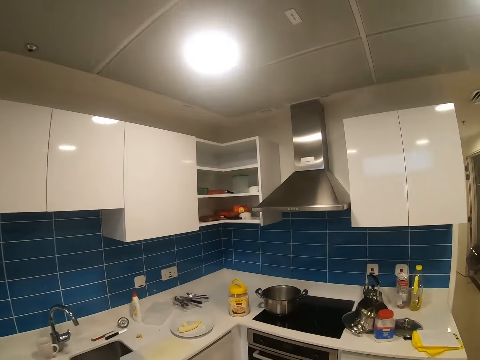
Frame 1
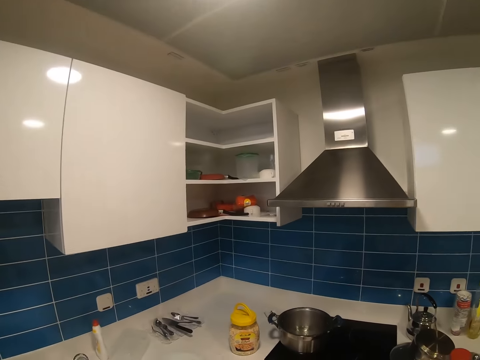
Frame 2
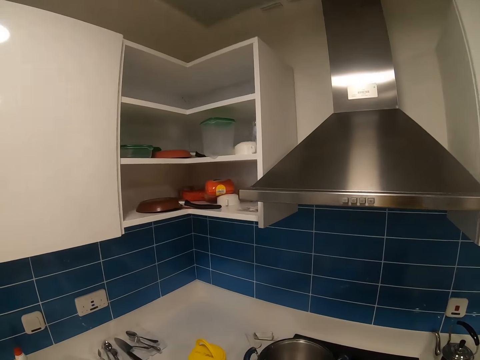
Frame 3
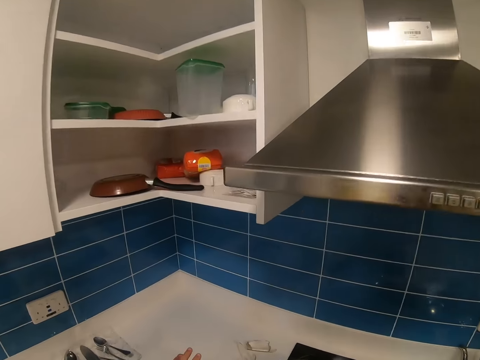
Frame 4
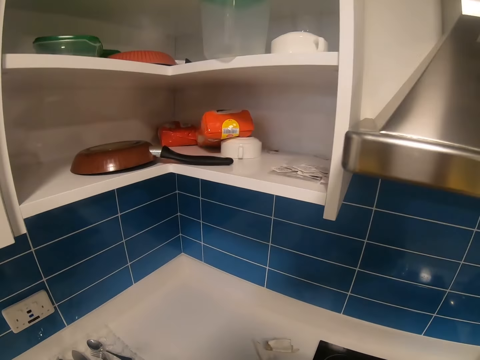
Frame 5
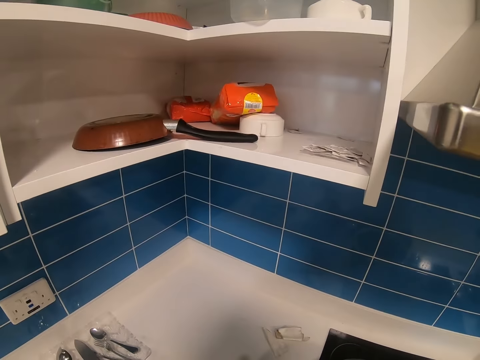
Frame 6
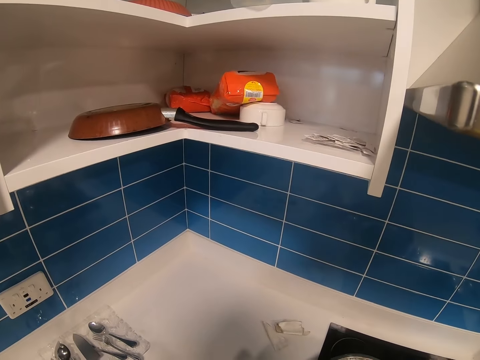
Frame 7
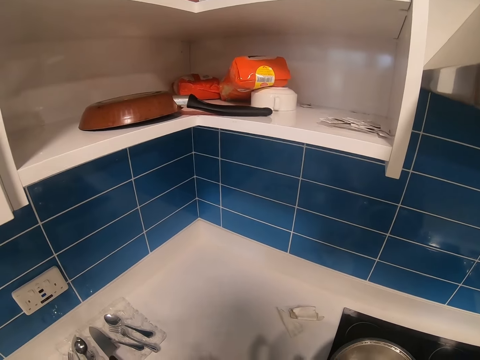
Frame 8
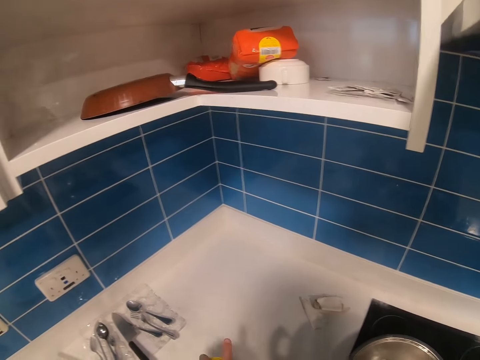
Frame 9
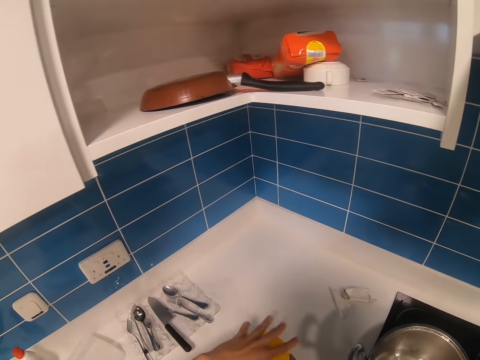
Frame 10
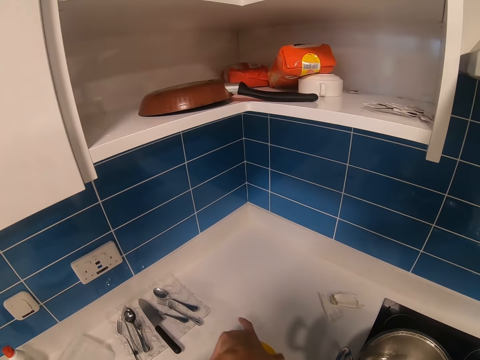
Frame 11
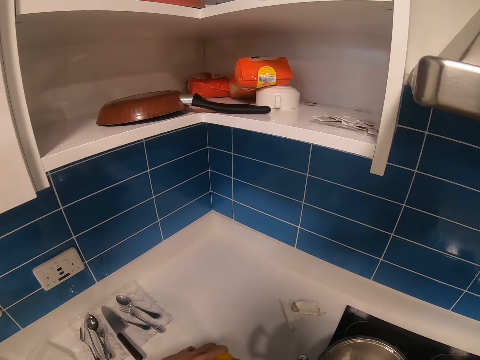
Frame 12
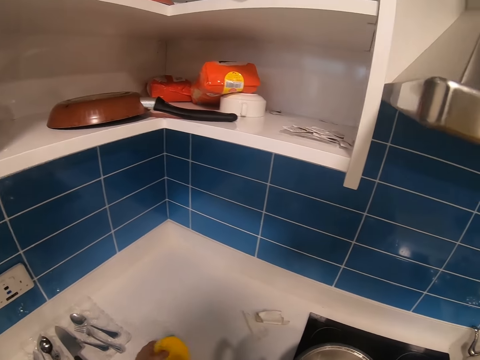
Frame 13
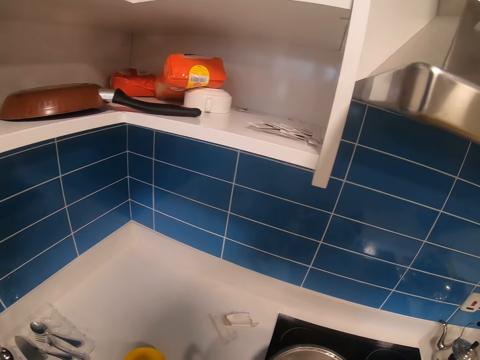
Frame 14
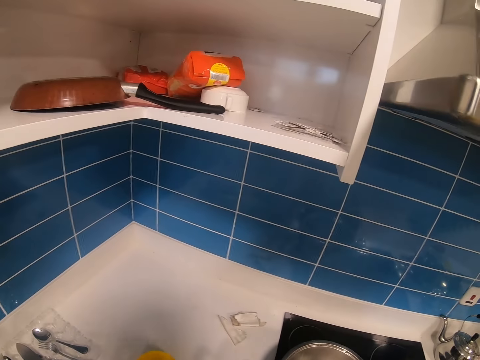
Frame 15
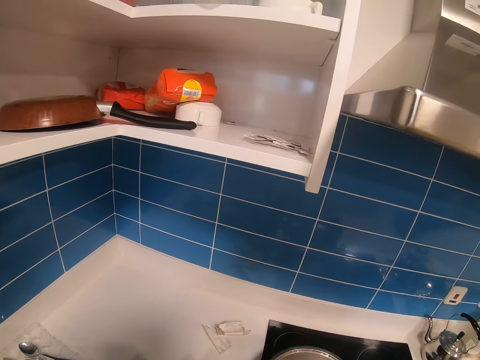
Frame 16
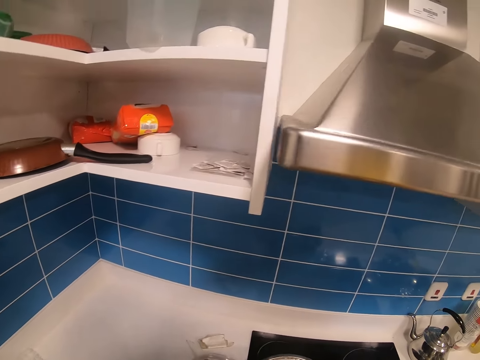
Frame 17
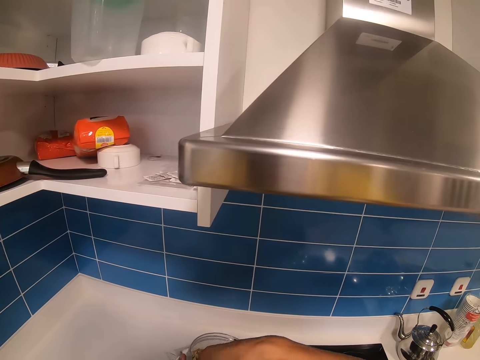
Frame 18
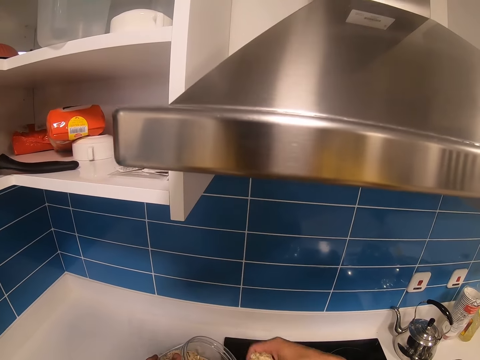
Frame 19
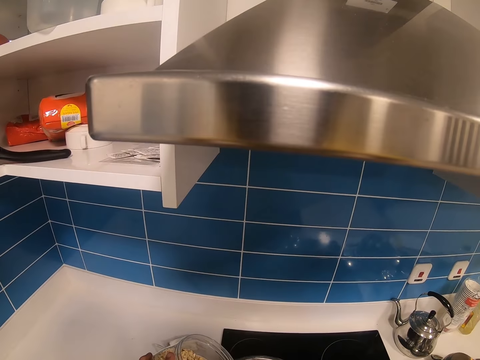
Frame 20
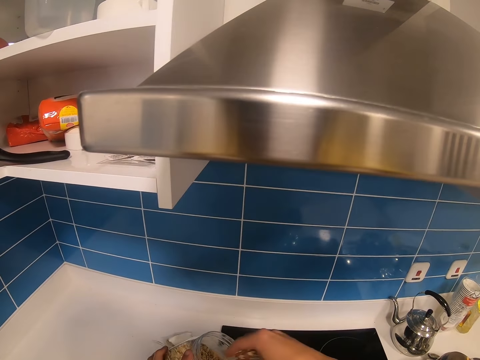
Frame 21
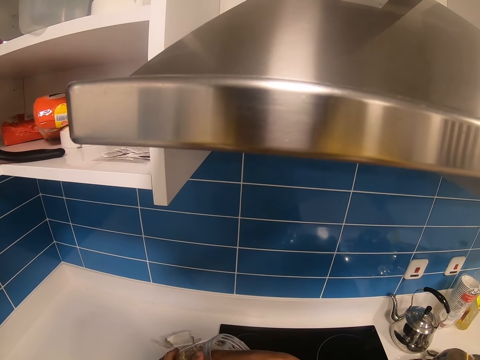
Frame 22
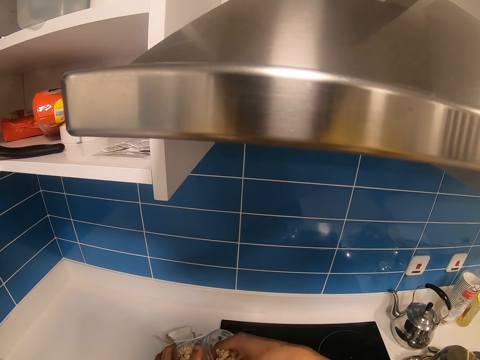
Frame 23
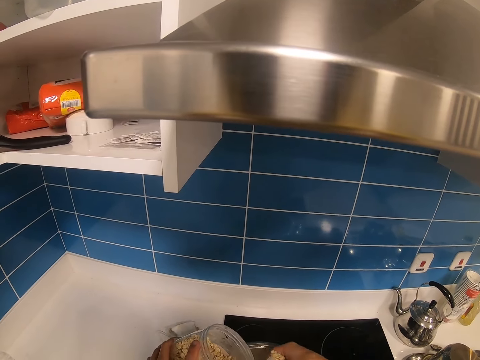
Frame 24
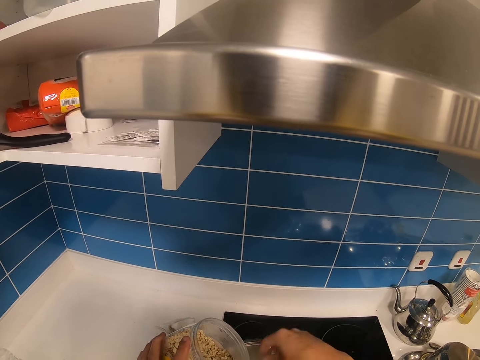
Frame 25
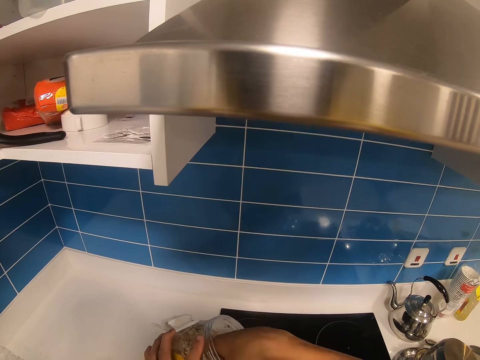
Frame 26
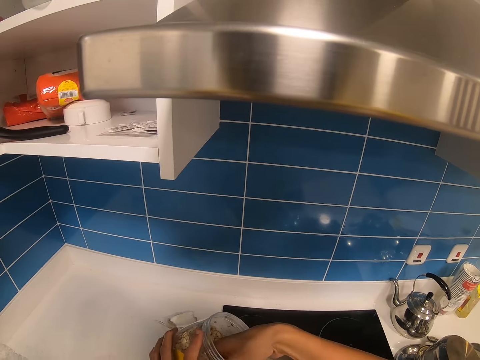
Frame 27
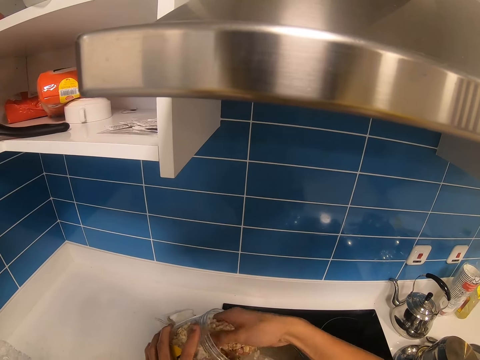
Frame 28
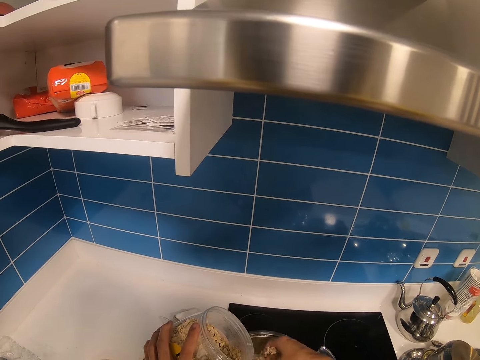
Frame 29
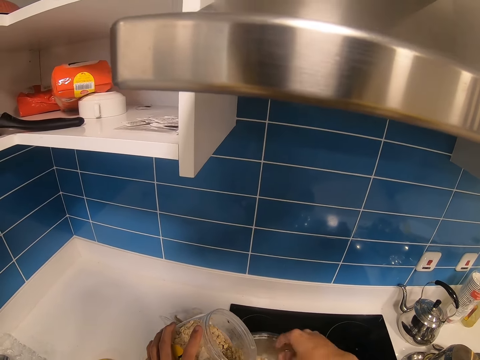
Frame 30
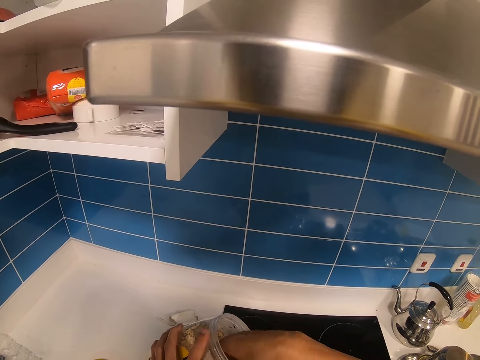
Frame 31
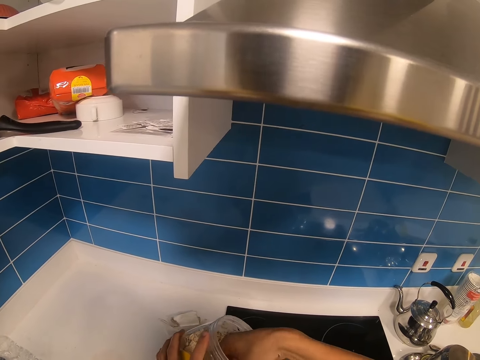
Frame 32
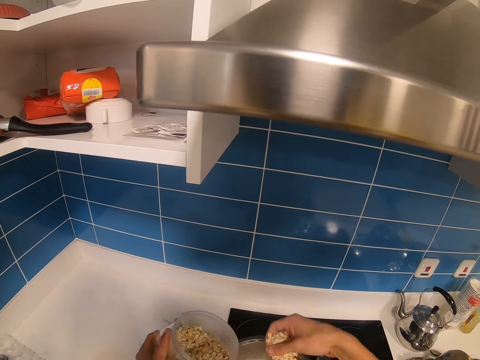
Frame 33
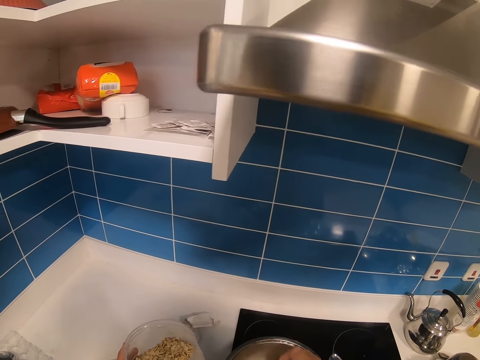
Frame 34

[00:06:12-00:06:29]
The camera wearer opens the tin. They open a container. They drop the lid of the container. They remove something from the tin. They put something in the pot. They pick something. They put something on the pot. They pick something. They put something on the pot. They pick something.

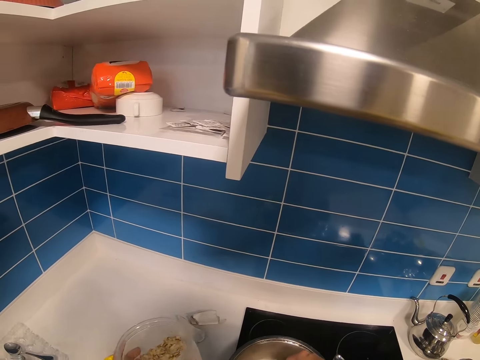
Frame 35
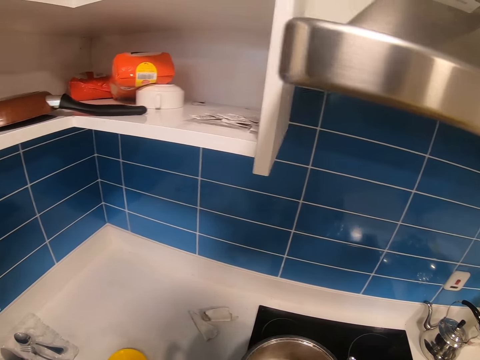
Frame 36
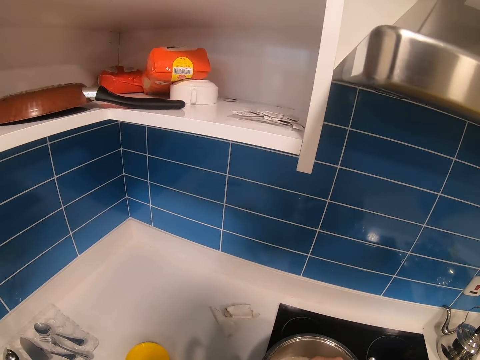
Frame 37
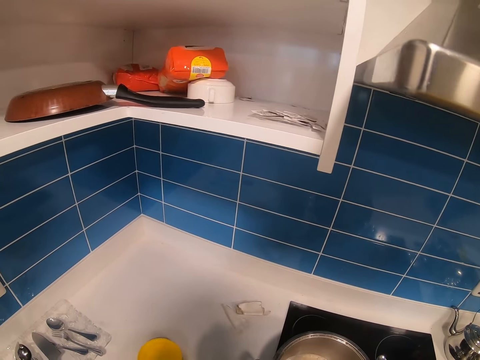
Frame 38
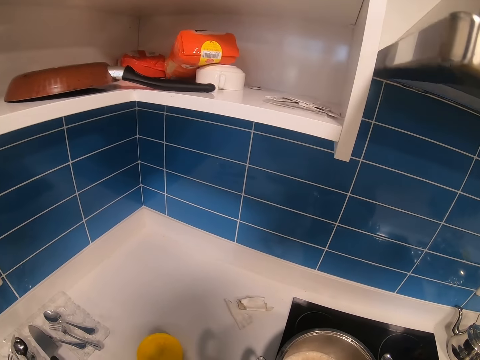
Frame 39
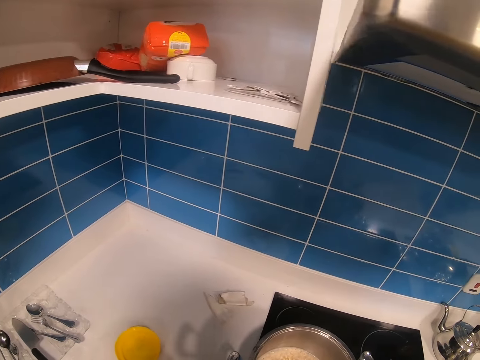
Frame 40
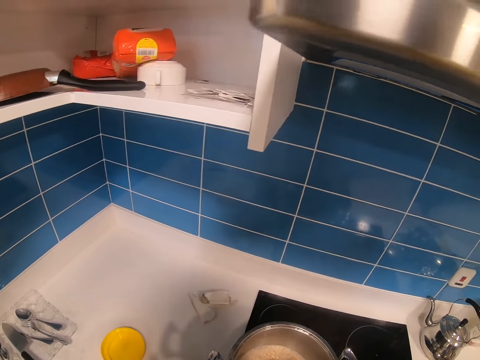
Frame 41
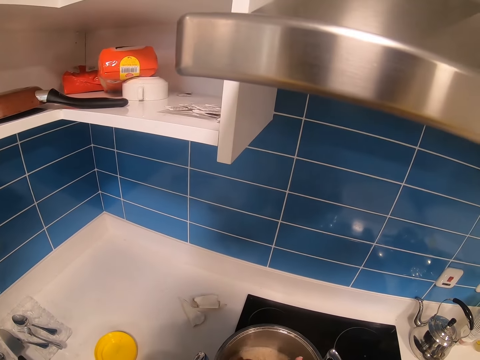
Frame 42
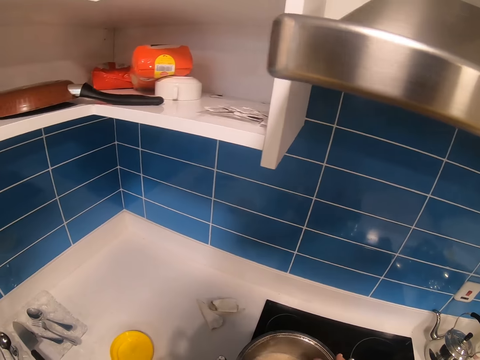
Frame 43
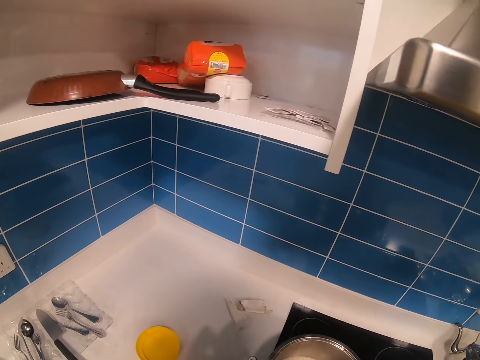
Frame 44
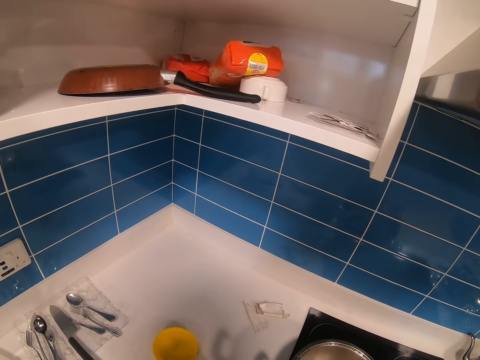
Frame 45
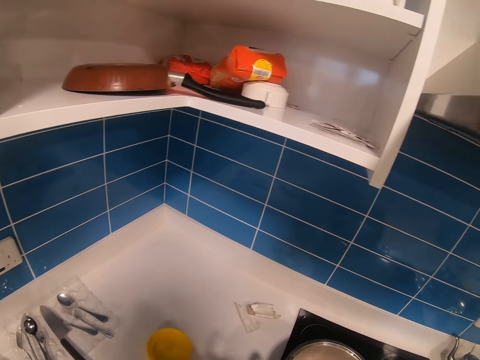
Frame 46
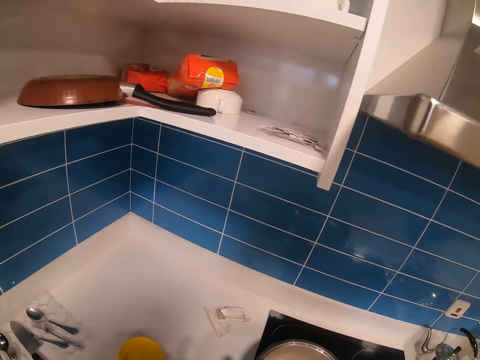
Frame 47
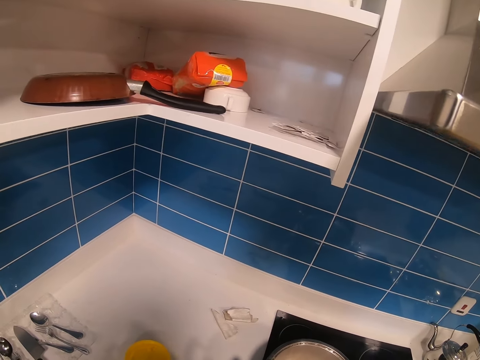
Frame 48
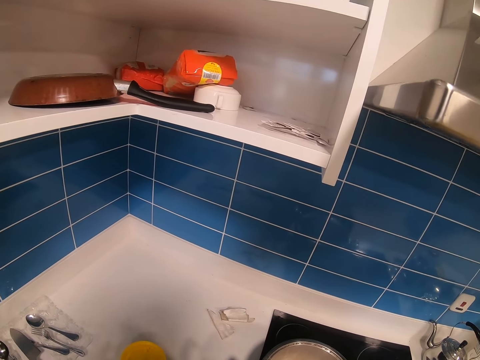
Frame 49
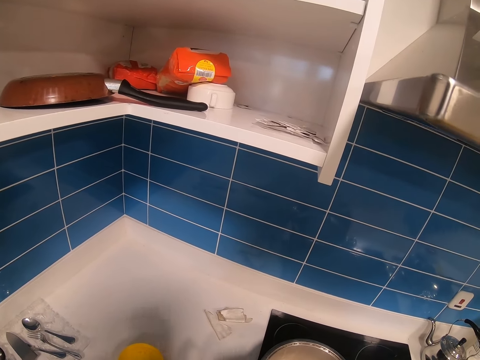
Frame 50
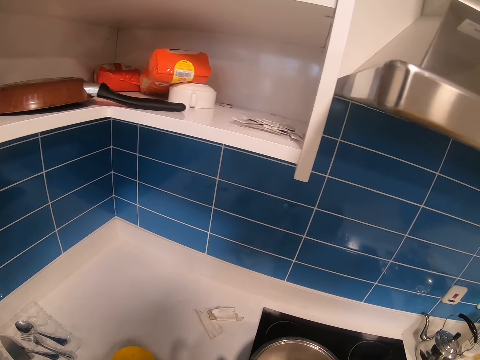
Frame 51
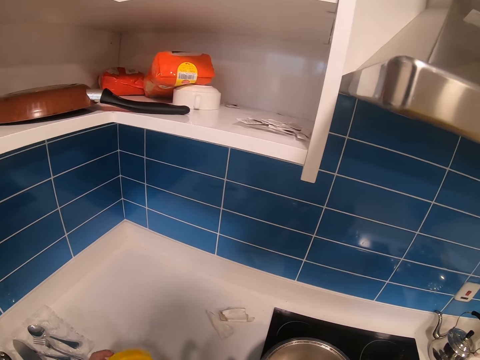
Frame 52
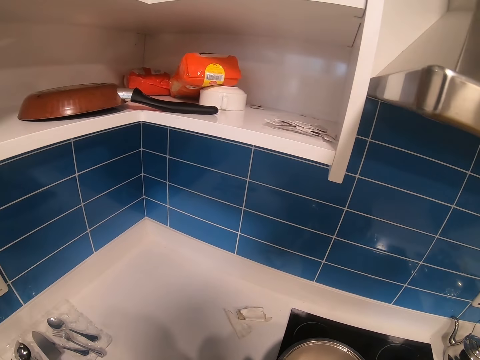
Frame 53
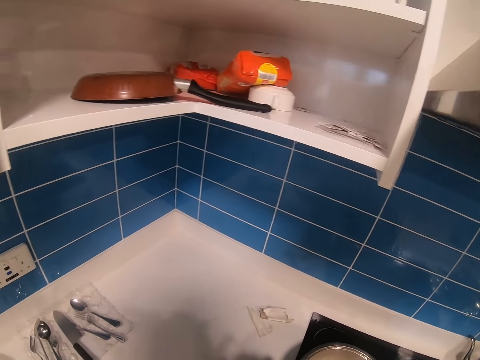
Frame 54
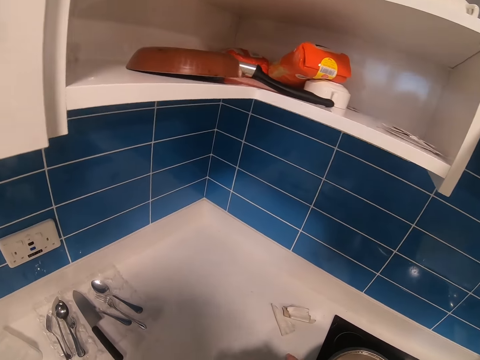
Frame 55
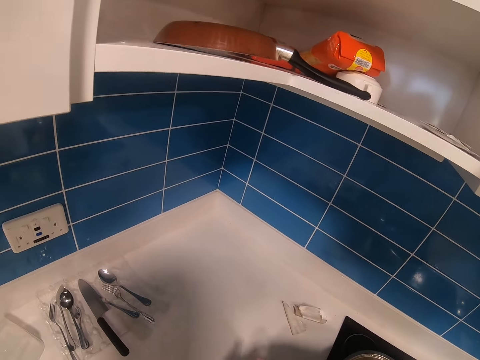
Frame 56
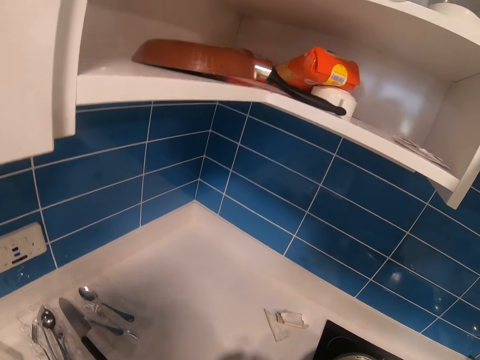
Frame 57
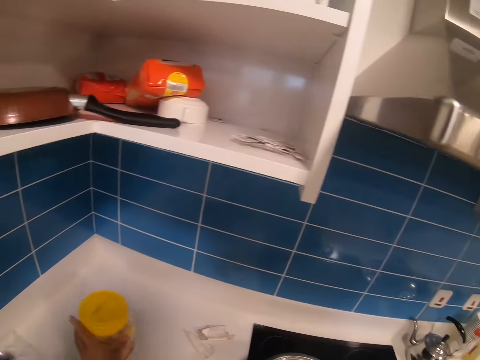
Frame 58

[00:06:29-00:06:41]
The camera wearer puts something on the pot. They close the container. They put the tin on the counter.
